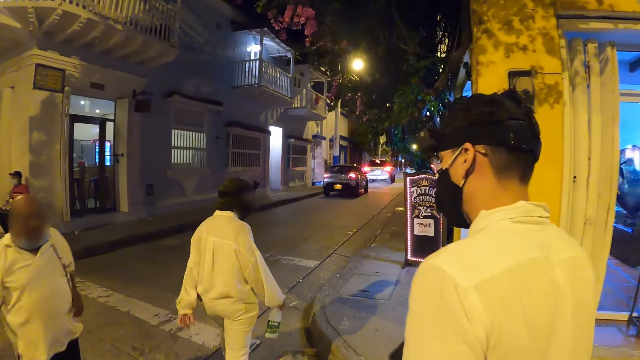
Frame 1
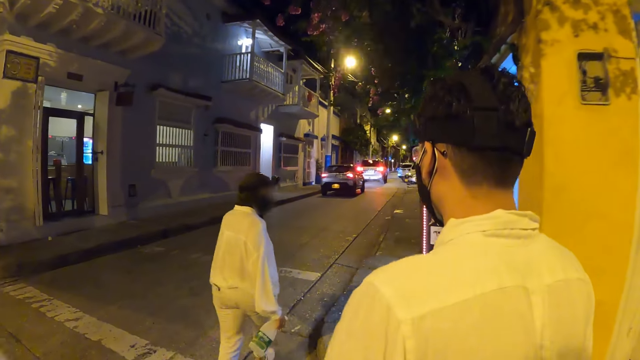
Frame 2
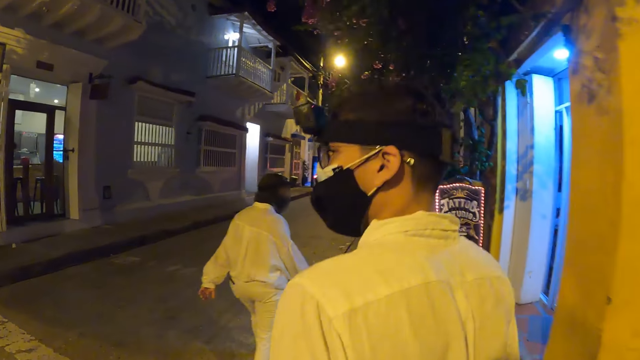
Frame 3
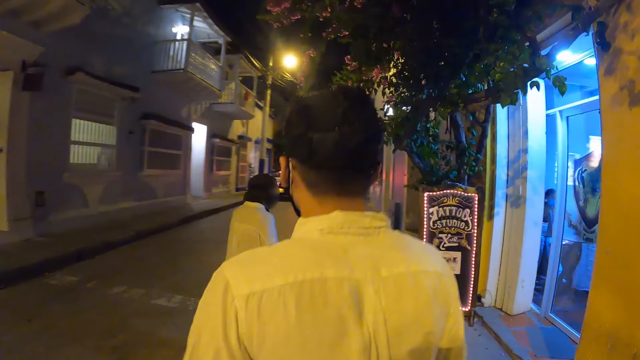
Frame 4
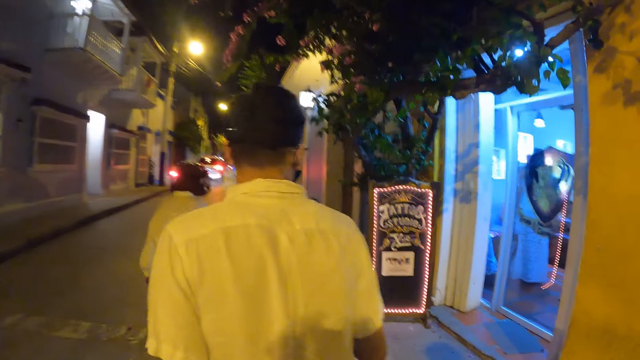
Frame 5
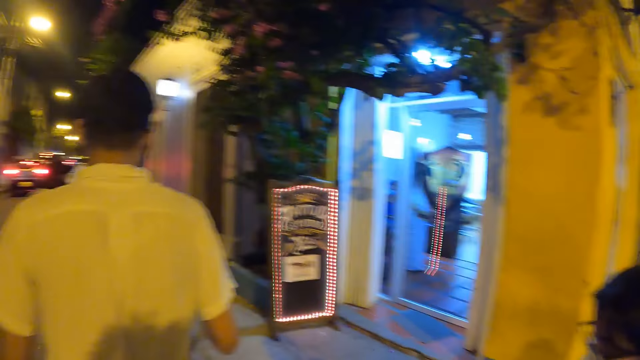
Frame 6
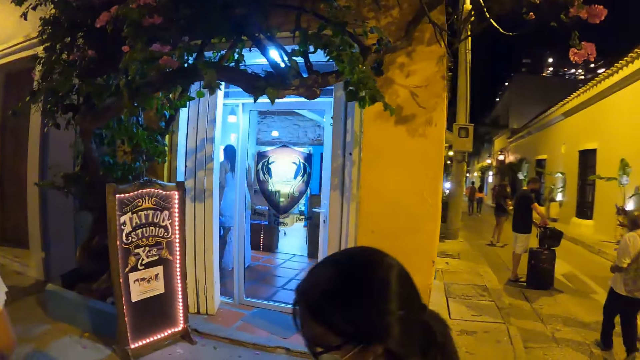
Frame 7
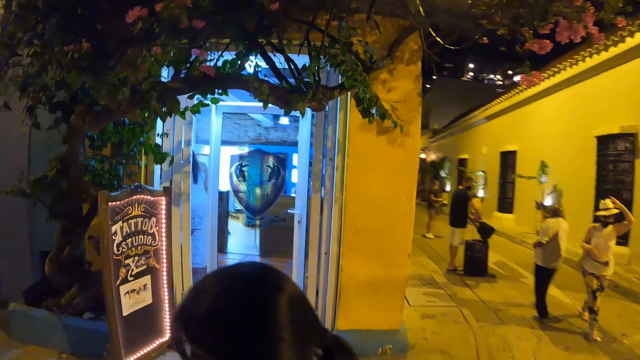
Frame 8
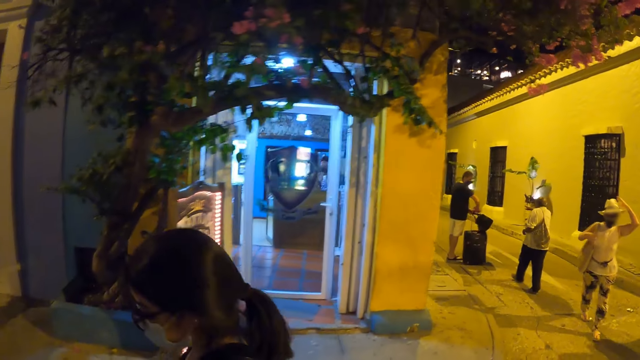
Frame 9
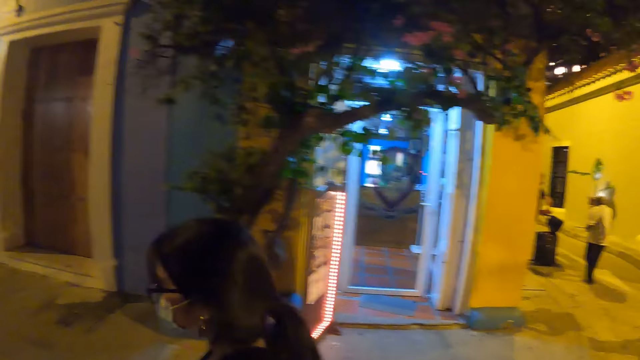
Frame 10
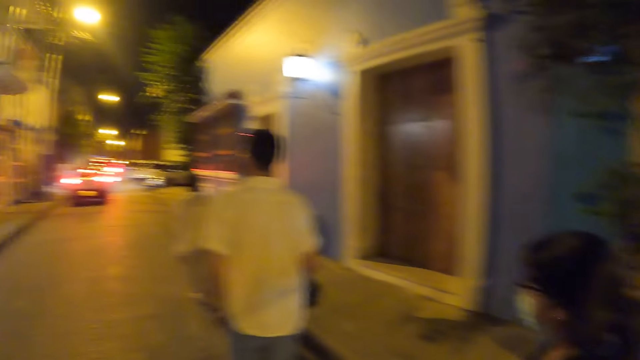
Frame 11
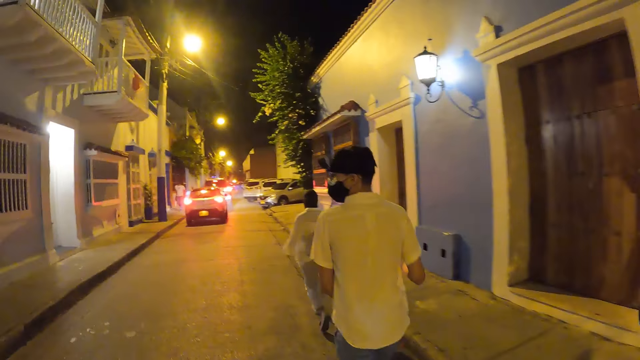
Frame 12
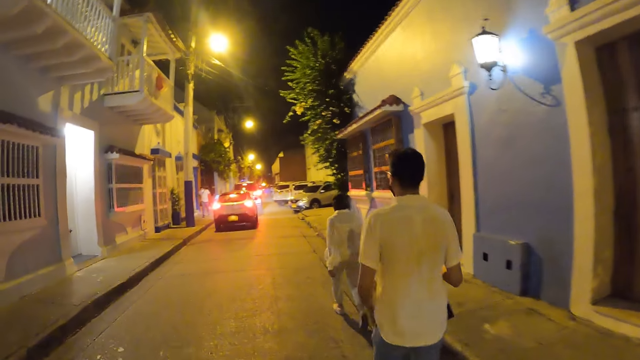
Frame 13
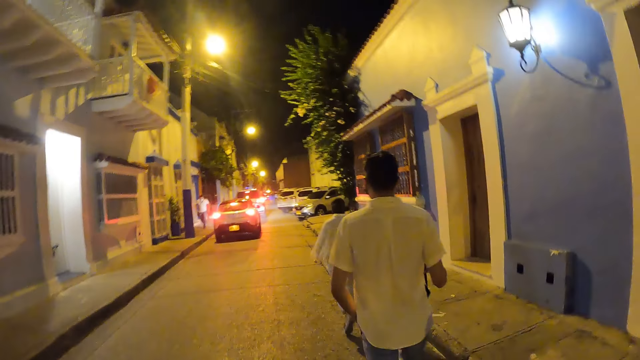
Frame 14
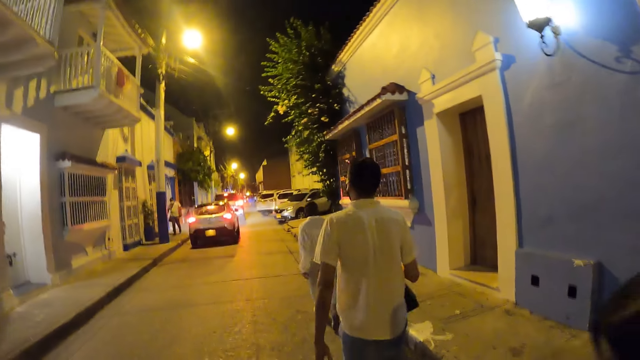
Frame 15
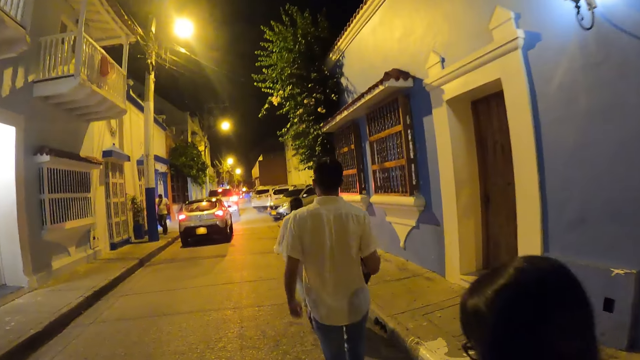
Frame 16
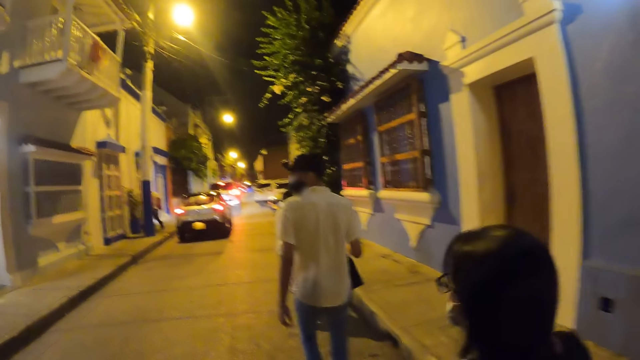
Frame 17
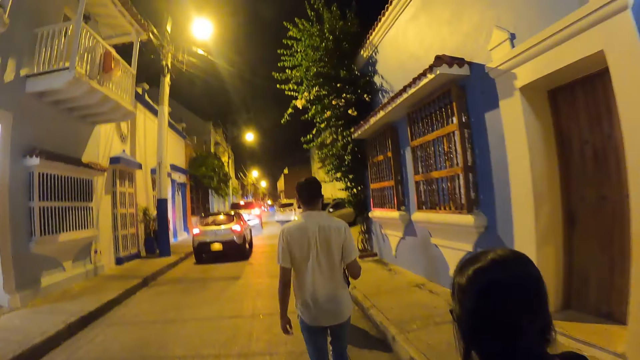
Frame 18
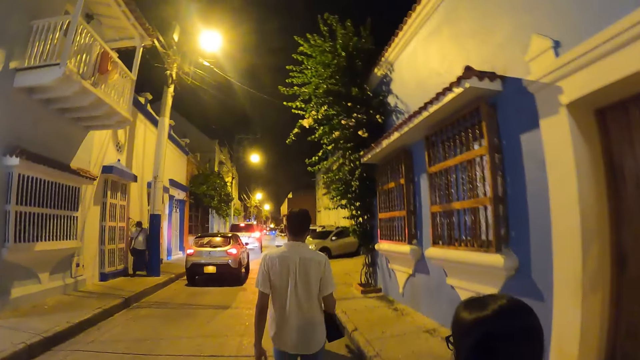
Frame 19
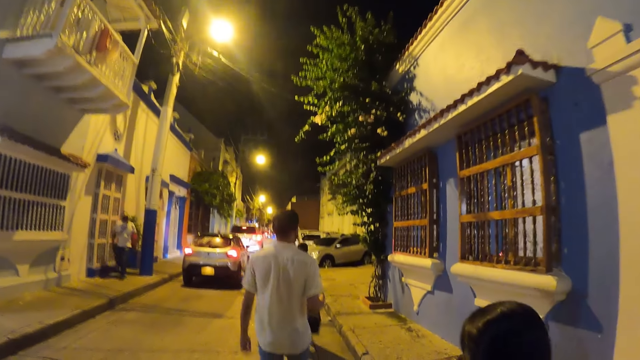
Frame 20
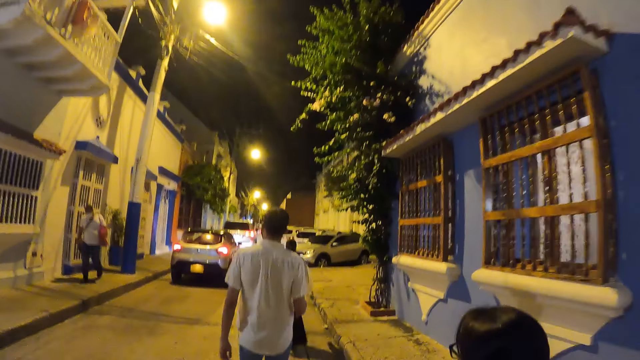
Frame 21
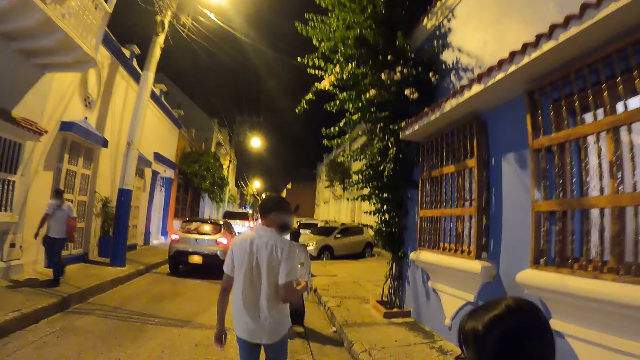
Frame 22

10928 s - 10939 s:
Another man walks past the camera wearer on the street. The third woman adjusts the hat on her head with her left hand.

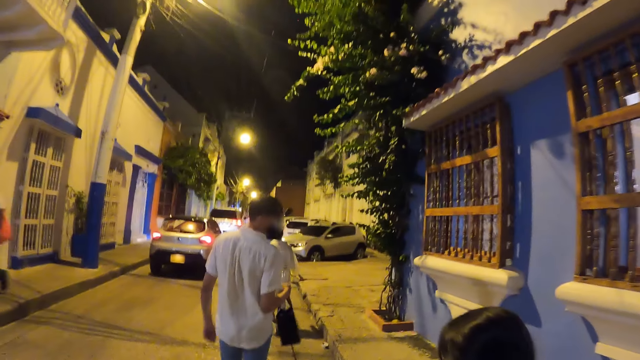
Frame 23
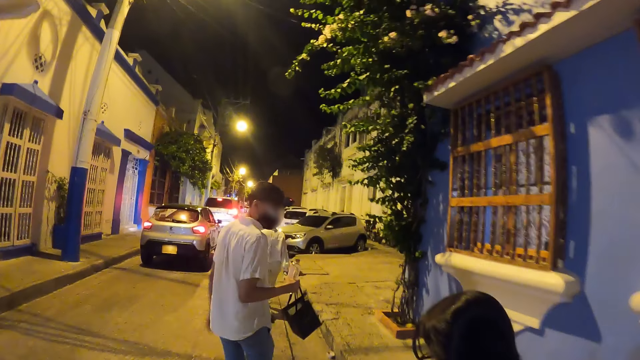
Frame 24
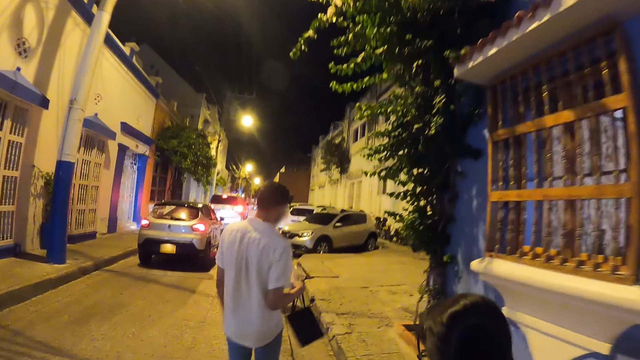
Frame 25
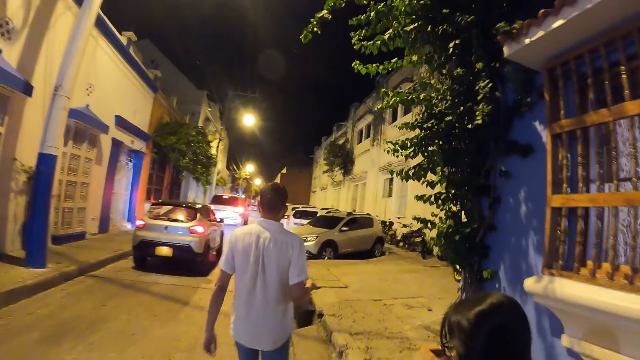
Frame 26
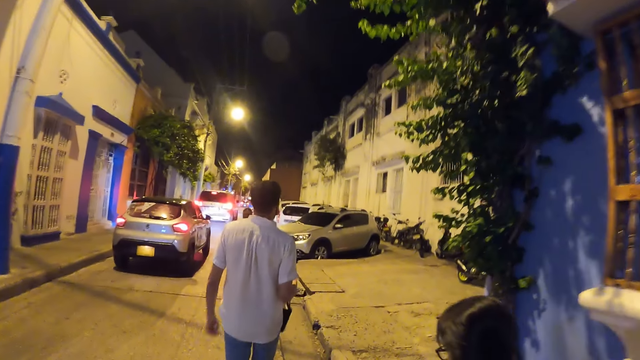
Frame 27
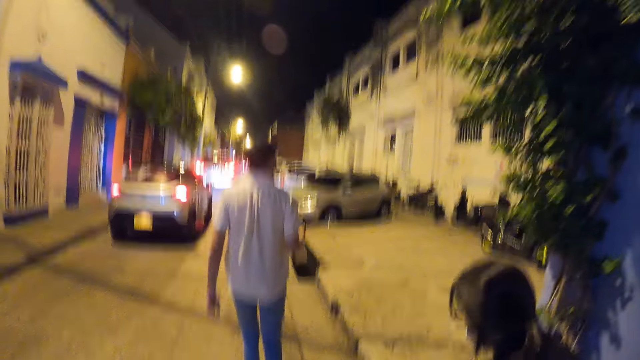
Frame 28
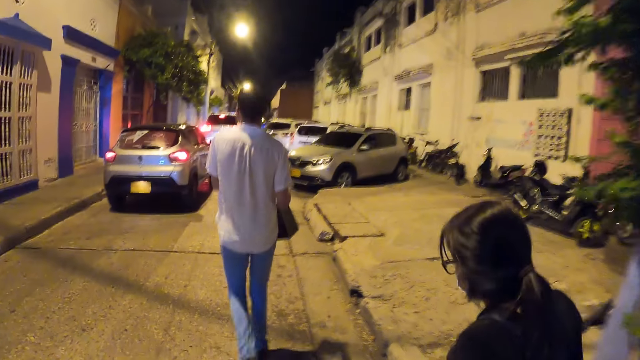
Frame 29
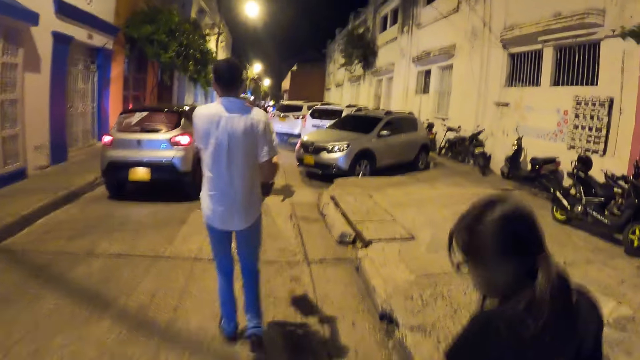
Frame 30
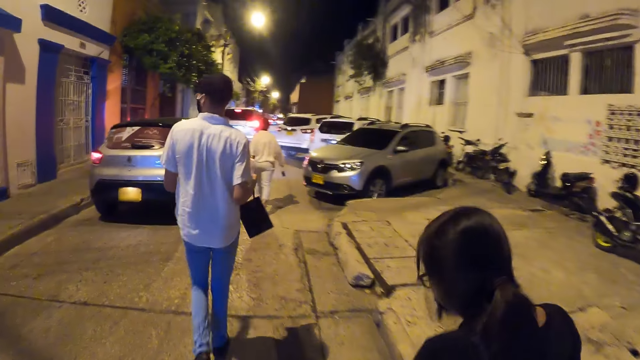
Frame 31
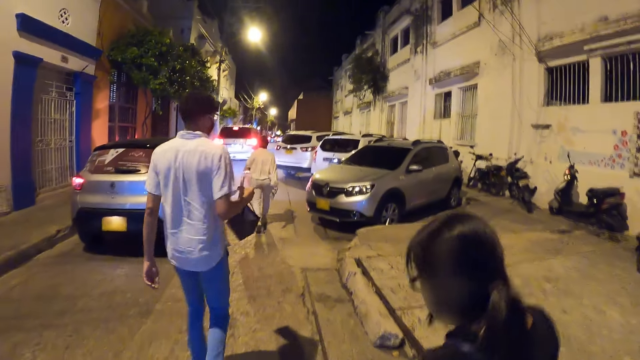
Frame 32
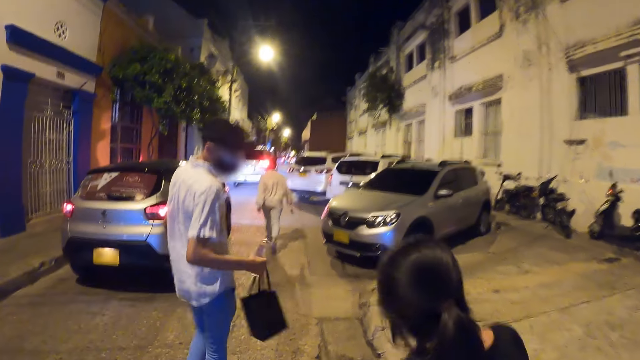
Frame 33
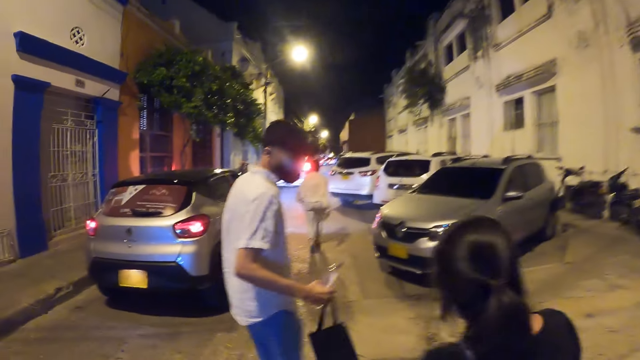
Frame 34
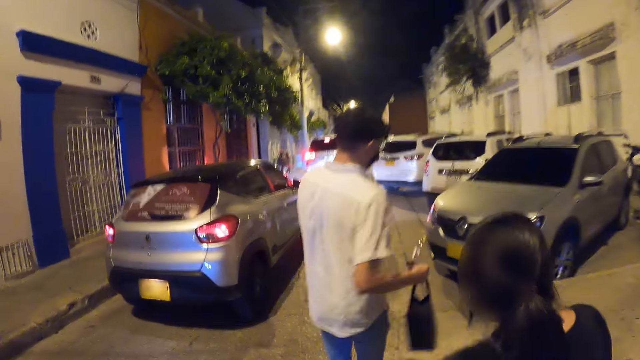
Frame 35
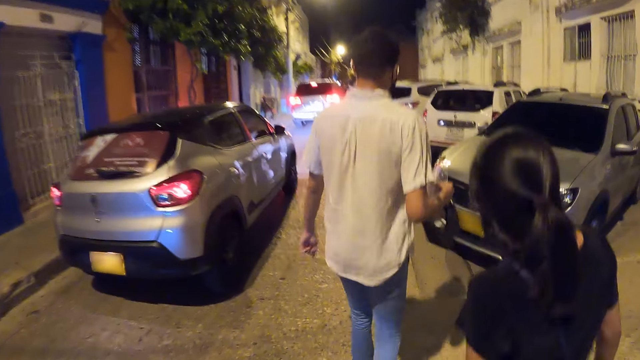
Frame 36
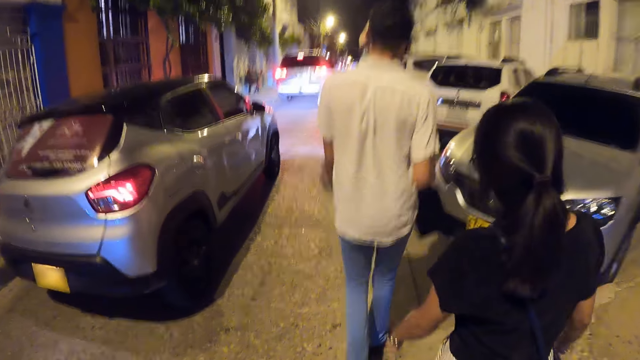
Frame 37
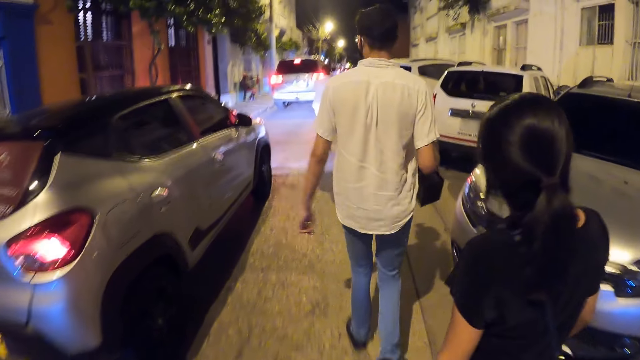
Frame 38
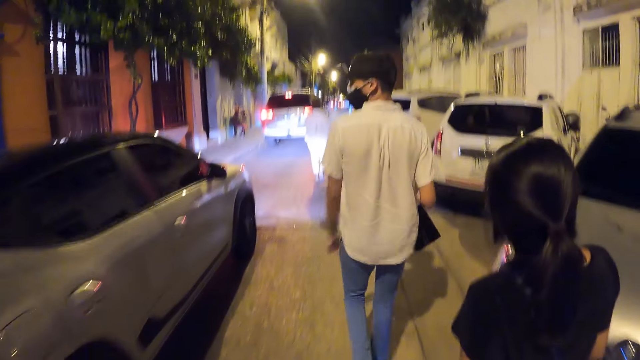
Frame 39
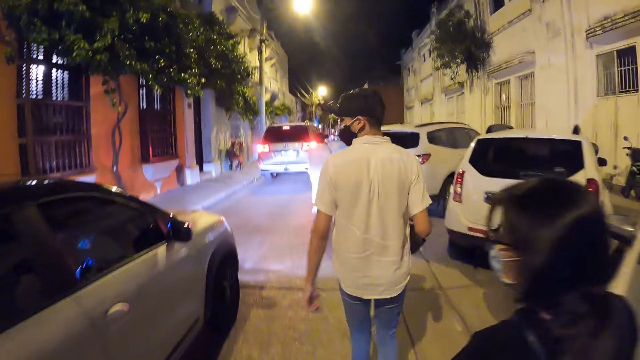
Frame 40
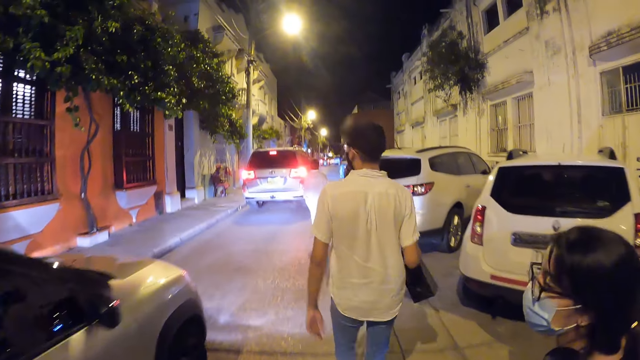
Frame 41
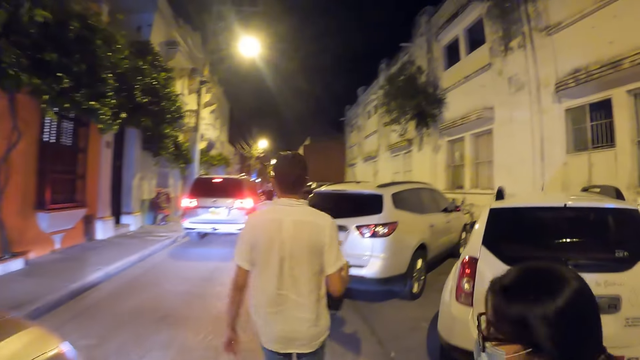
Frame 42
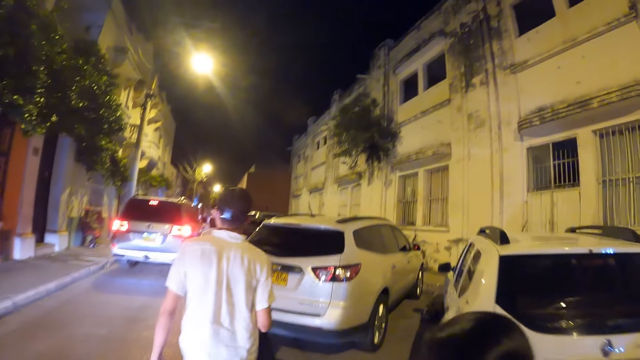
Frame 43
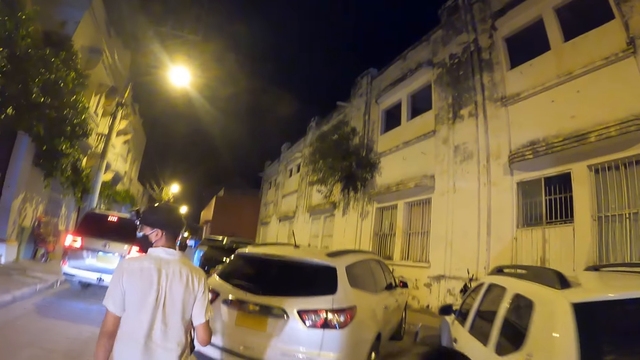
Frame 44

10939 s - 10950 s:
The man interacts with the woman.
